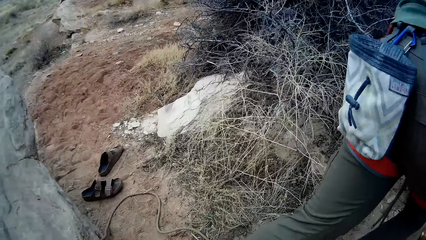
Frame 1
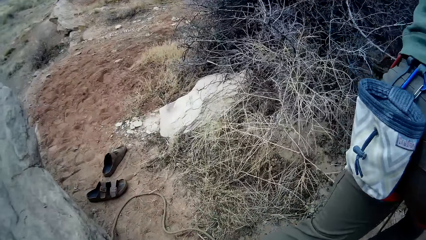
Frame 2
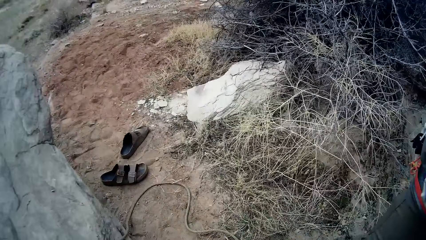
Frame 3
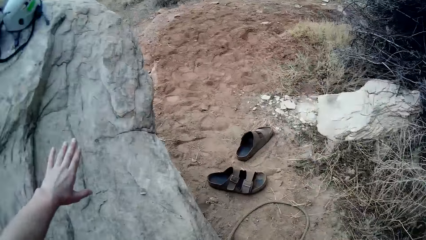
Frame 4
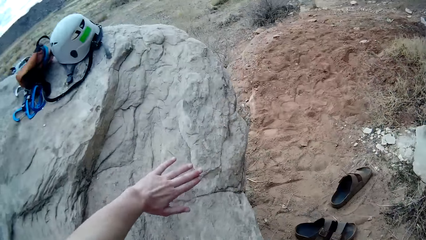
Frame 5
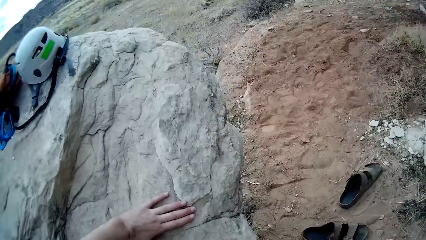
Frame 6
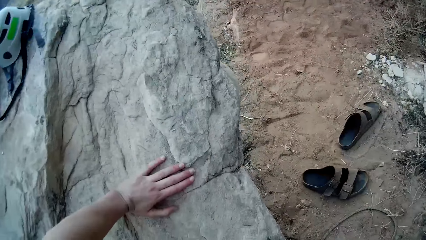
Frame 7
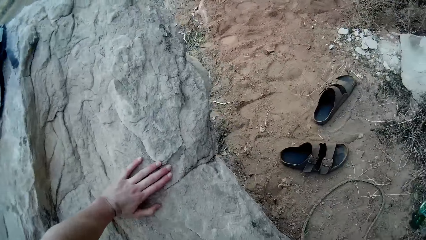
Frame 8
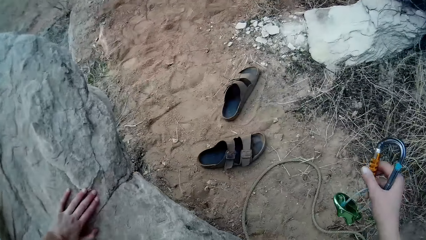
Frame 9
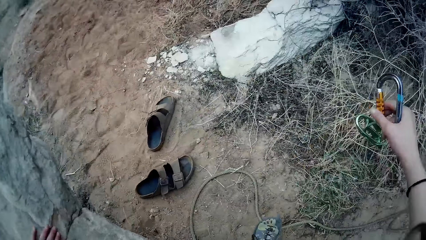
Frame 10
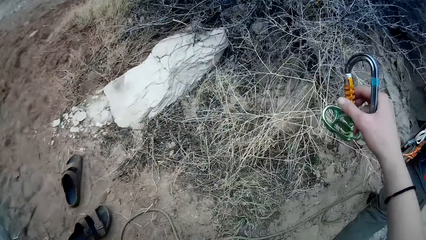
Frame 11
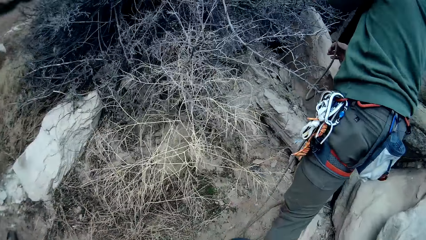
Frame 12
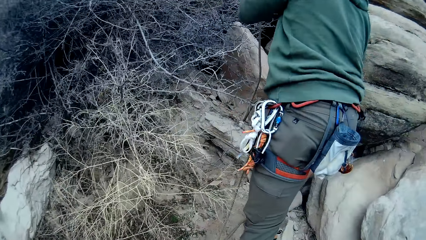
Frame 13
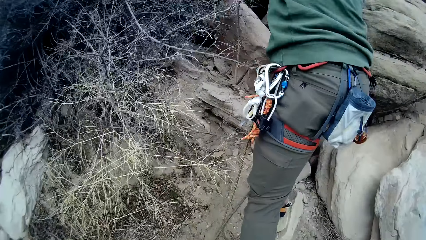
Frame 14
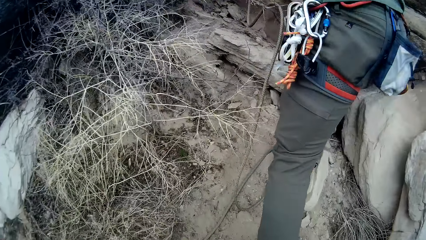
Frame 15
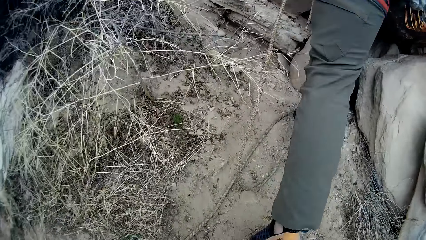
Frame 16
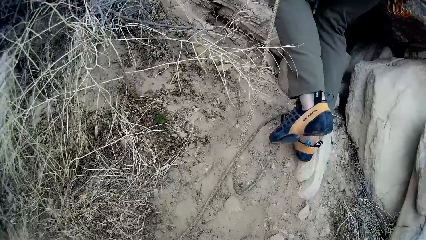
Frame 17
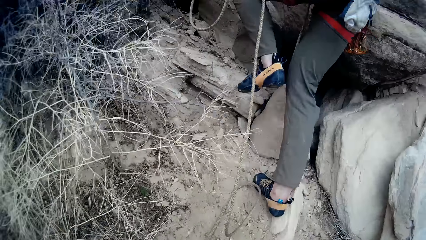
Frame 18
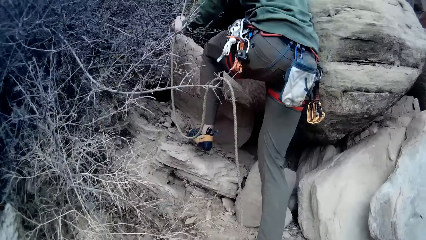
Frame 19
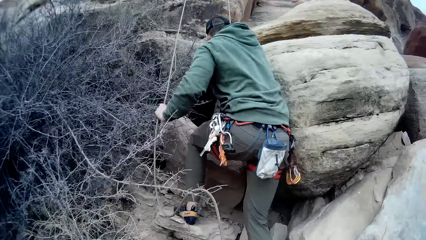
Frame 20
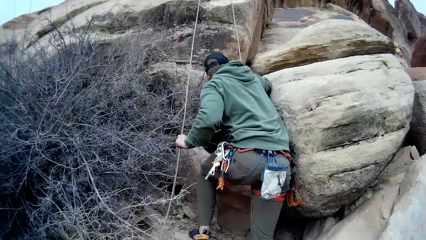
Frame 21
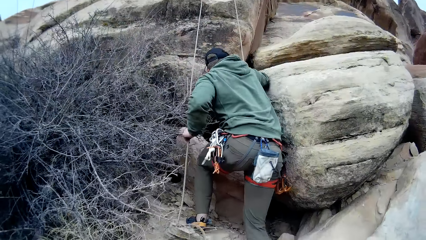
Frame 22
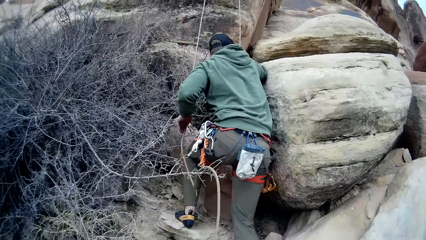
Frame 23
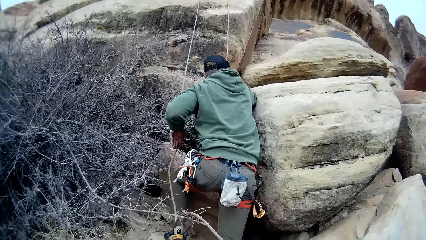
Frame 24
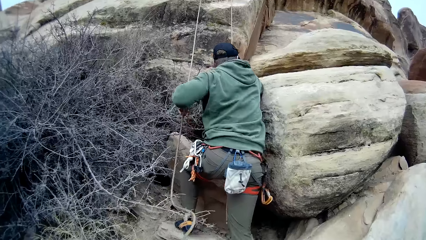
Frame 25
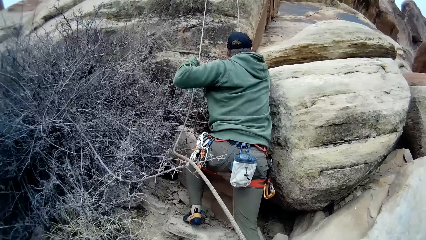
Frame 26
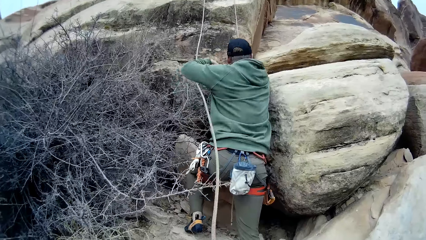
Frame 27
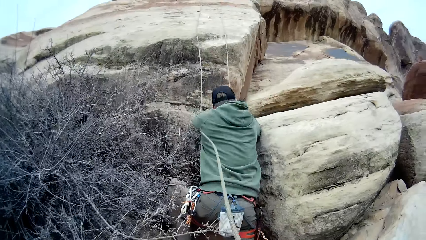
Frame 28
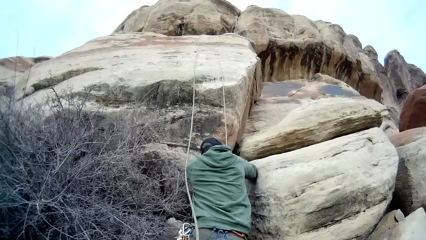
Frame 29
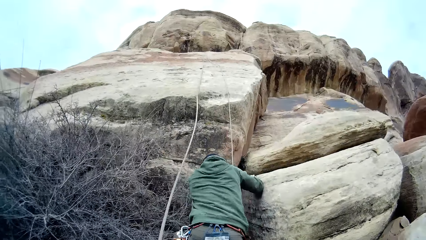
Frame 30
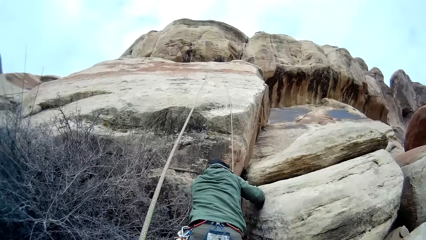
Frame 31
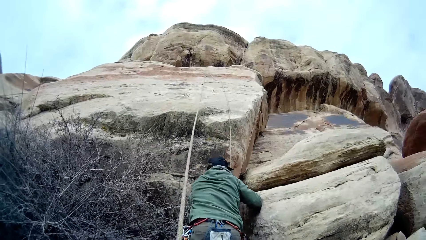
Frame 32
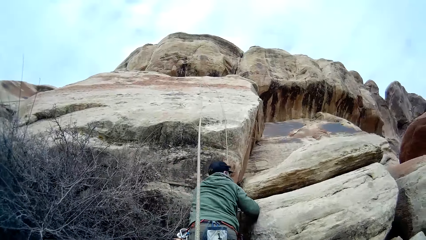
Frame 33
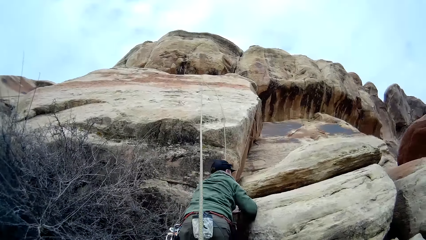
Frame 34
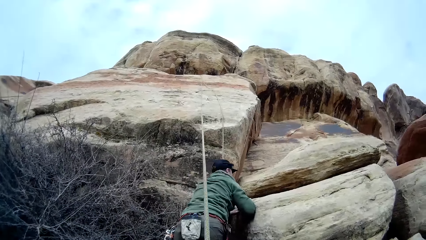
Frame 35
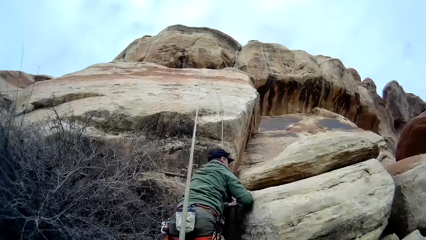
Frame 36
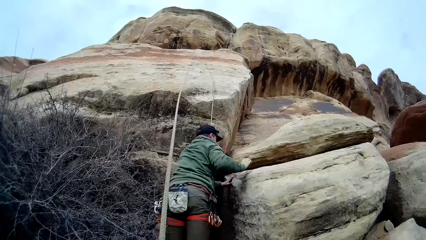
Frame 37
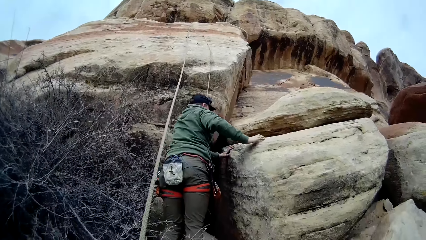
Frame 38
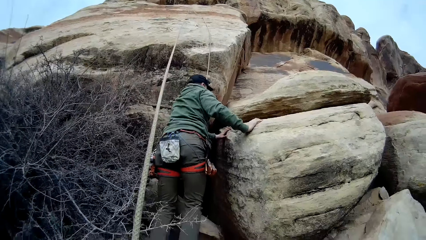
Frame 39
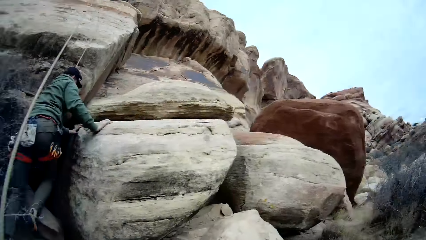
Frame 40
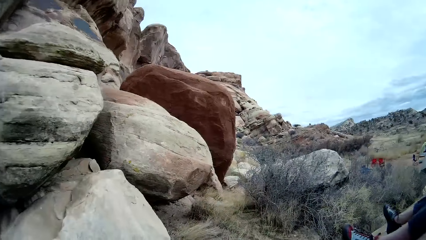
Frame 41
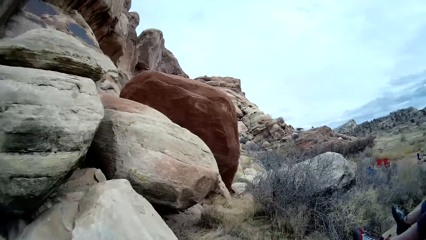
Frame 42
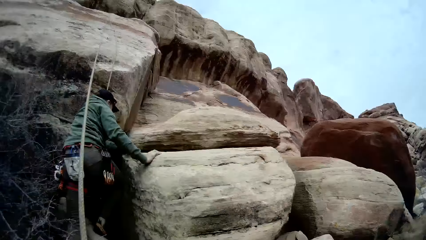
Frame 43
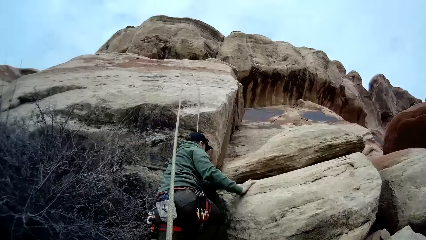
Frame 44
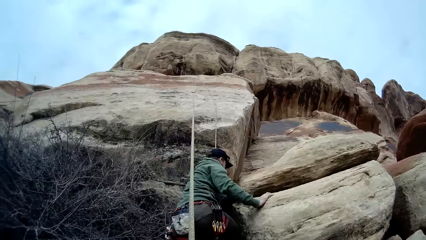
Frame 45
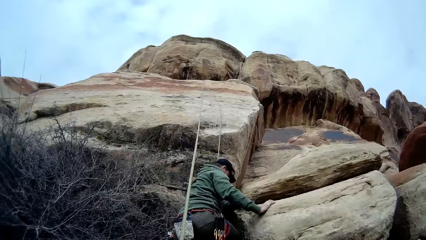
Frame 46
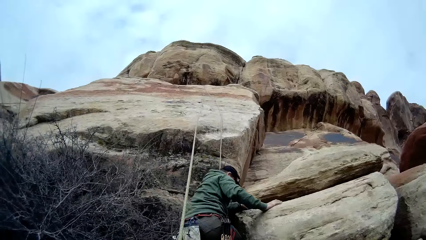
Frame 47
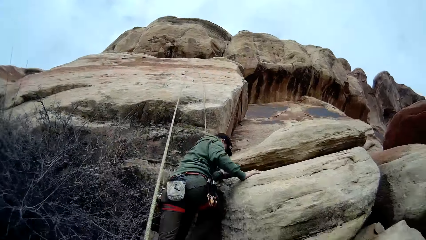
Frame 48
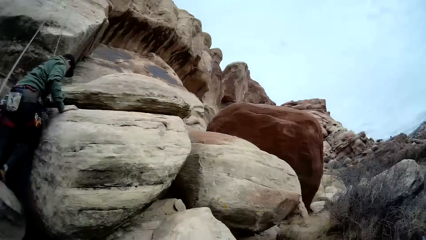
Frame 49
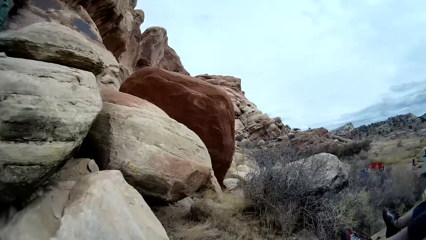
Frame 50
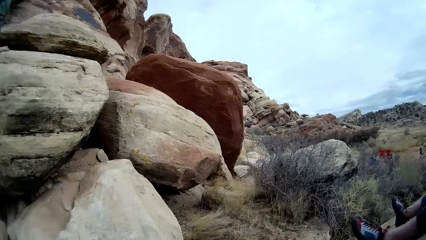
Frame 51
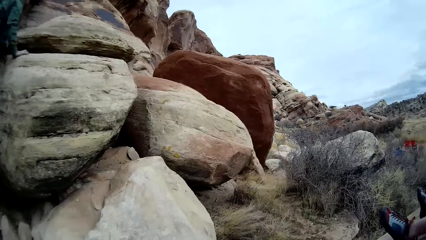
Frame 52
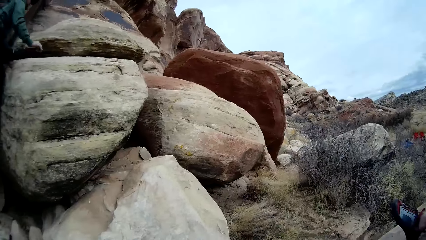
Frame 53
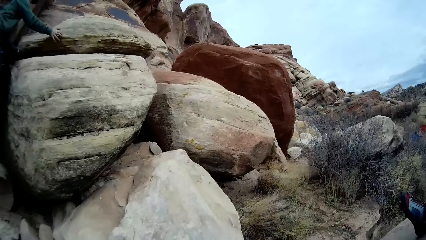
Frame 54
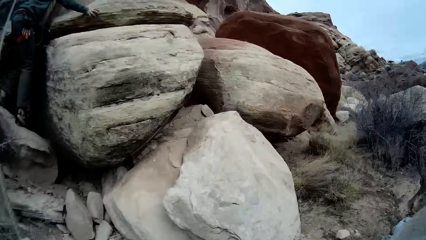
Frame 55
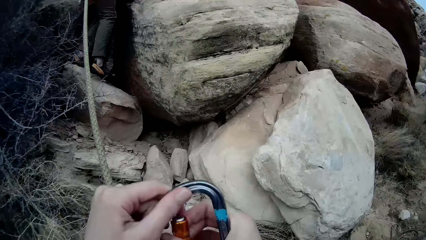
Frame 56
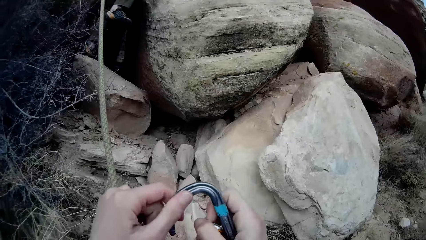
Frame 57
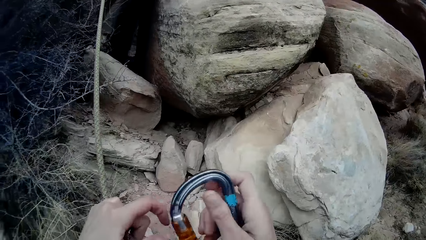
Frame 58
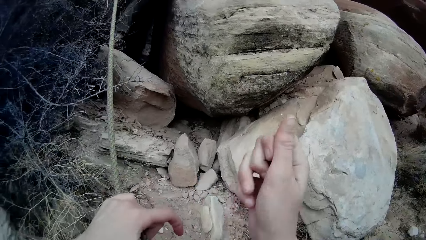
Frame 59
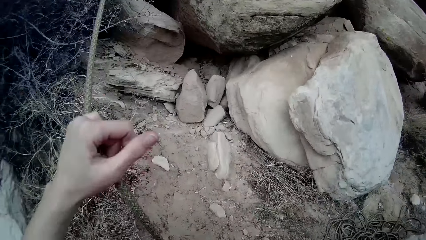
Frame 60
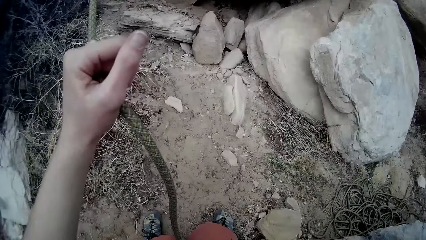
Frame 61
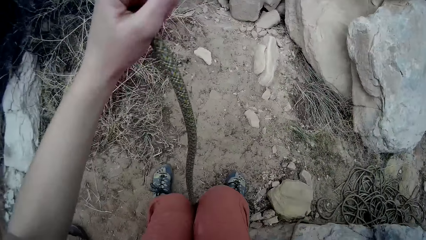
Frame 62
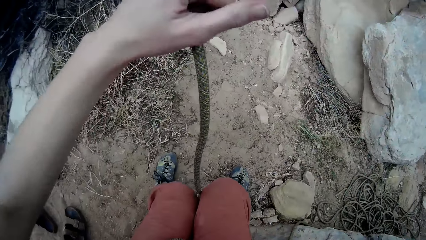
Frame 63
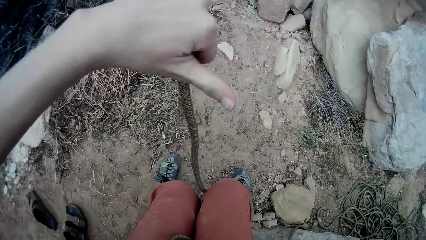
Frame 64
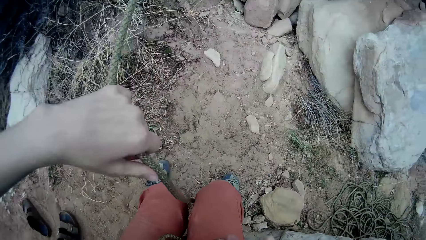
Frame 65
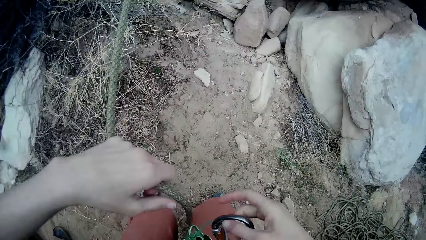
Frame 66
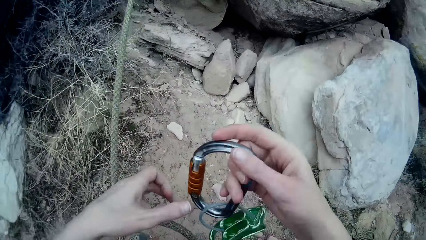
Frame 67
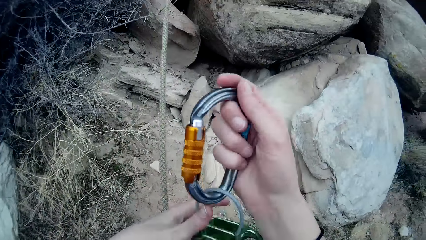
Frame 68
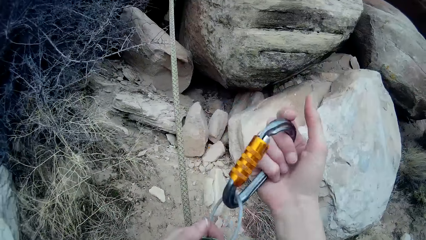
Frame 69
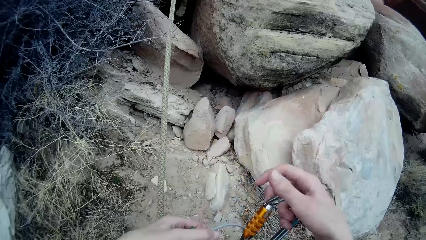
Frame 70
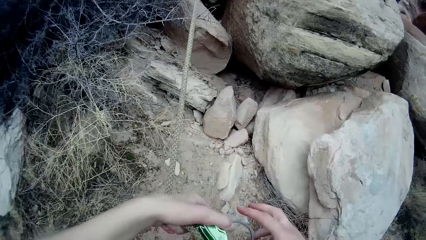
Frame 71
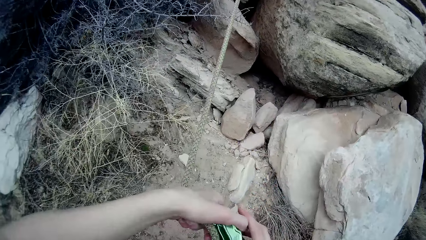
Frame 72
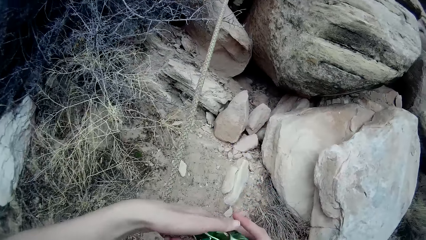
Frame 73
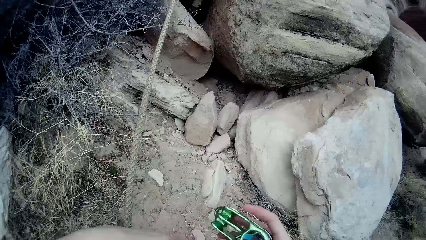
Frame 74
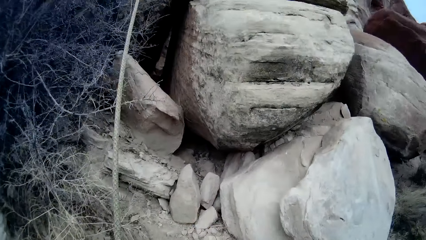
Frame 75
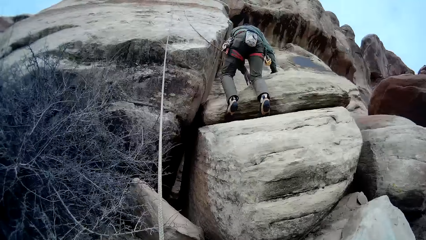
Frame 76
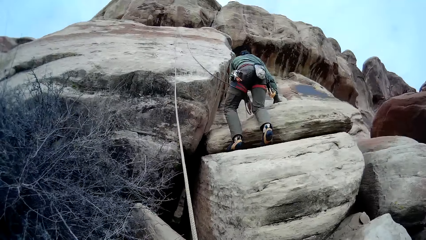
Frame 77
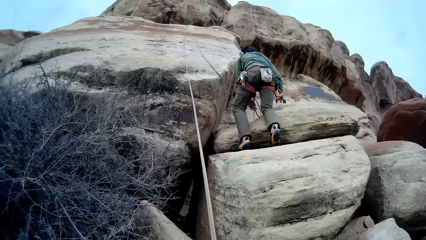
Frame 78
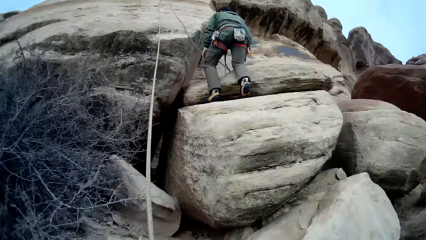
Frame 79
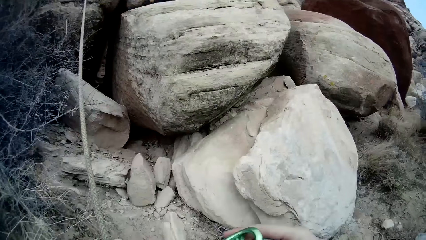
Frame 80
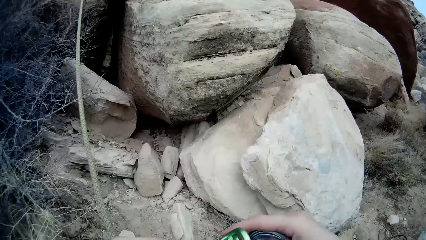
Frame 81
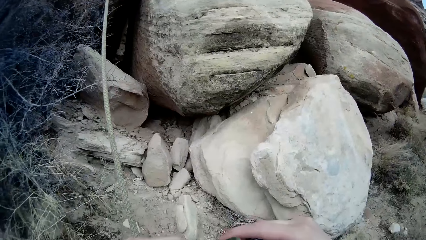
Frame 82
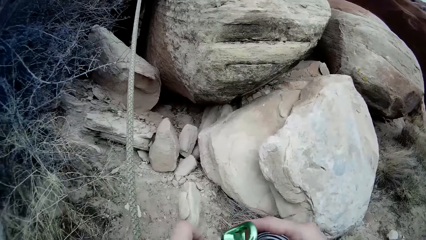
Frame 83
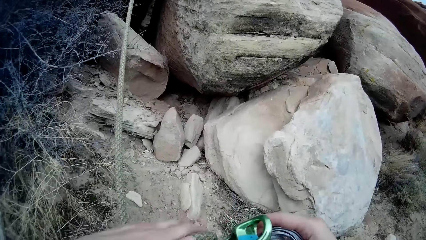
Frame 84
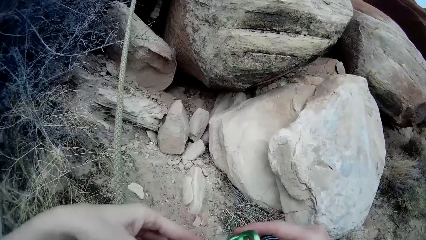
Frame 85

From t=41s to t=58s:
A man climbs on a mountain. The camera wearer moves to the left. He places his left hand on a rock. He climbs on the mountain. He pulls a rope. The man holds the rock with a hand. The camera wearer looks around the mountain. The man climbs on the mountain. The camera wearer adjusts the rope on a hand.
